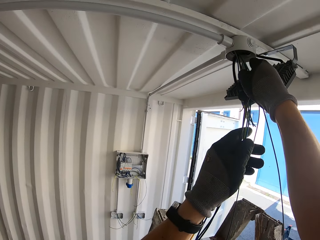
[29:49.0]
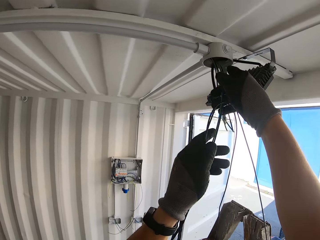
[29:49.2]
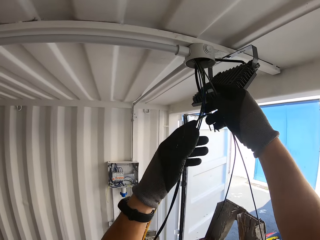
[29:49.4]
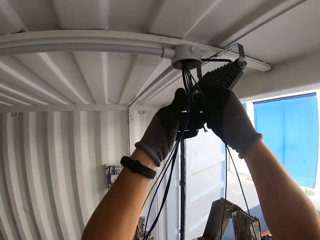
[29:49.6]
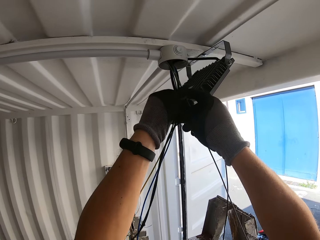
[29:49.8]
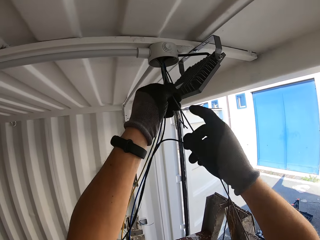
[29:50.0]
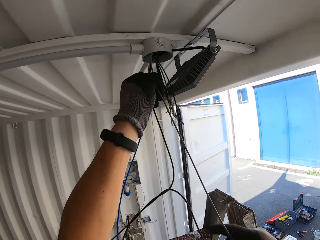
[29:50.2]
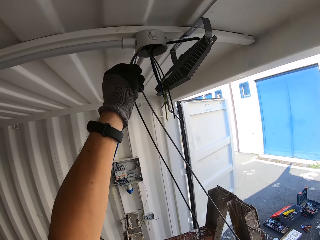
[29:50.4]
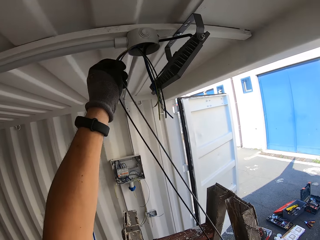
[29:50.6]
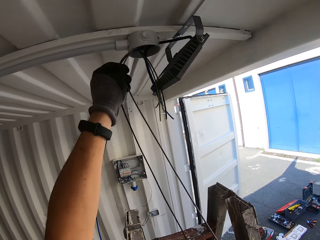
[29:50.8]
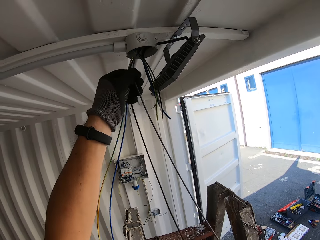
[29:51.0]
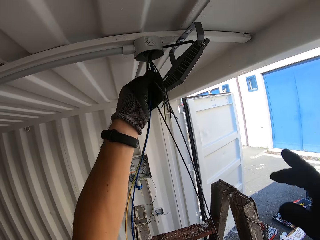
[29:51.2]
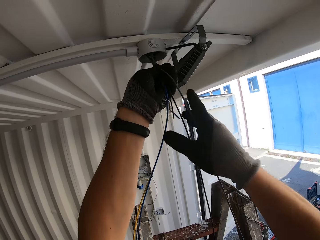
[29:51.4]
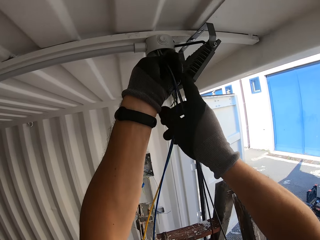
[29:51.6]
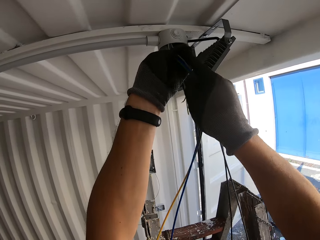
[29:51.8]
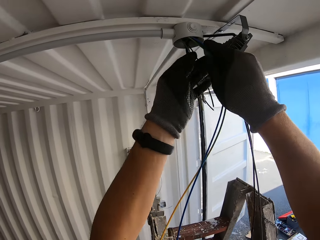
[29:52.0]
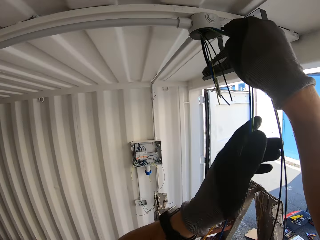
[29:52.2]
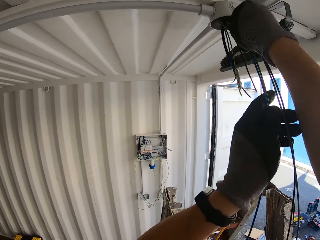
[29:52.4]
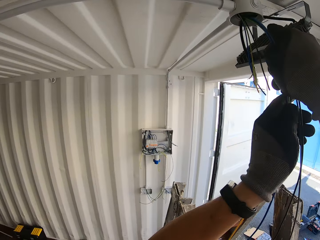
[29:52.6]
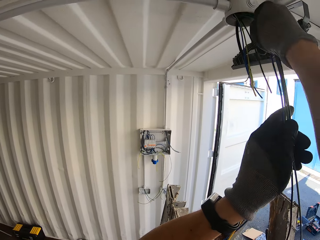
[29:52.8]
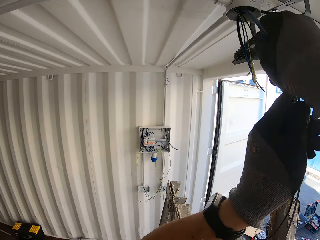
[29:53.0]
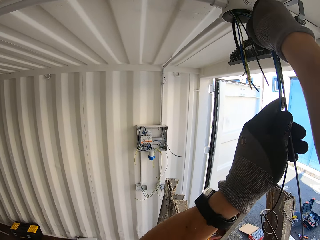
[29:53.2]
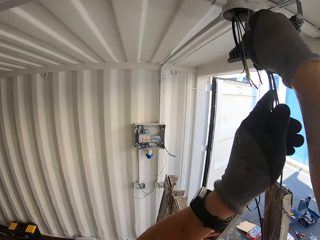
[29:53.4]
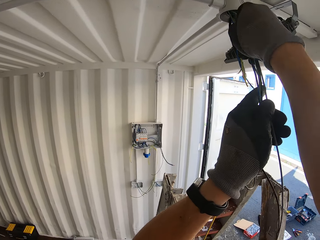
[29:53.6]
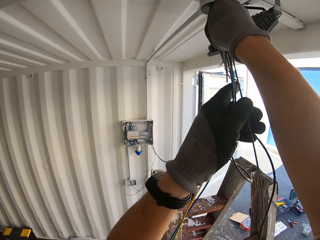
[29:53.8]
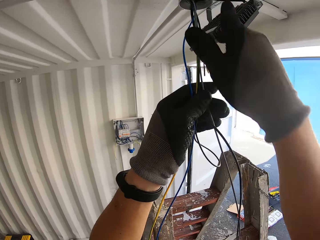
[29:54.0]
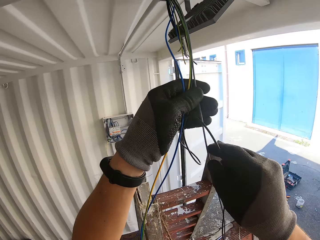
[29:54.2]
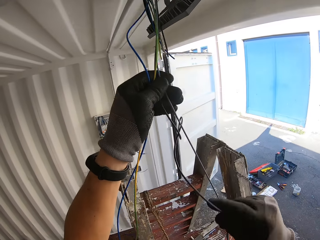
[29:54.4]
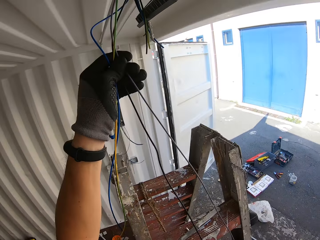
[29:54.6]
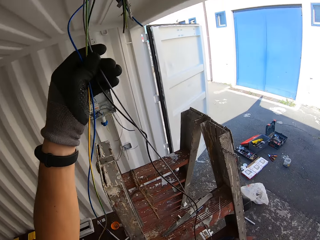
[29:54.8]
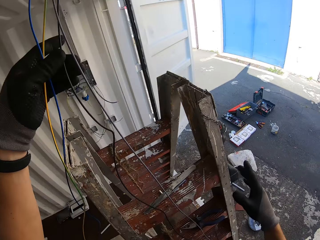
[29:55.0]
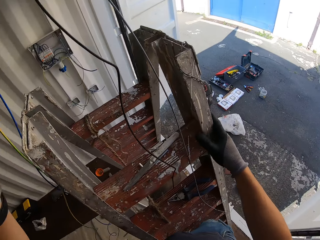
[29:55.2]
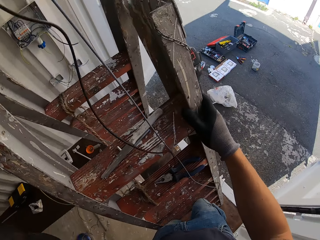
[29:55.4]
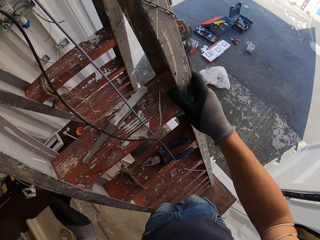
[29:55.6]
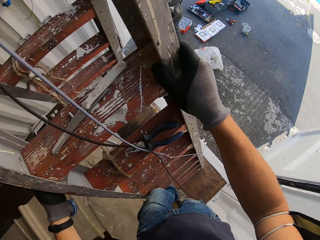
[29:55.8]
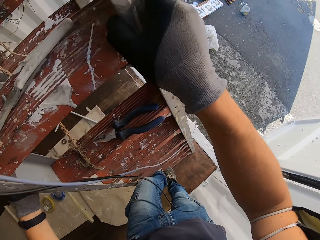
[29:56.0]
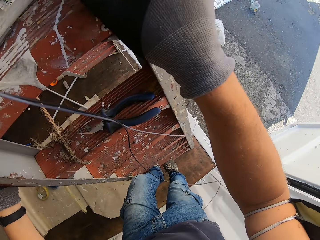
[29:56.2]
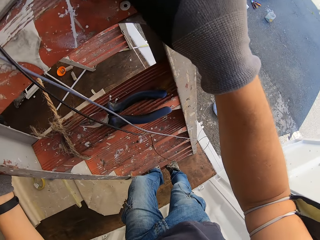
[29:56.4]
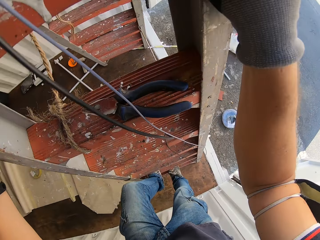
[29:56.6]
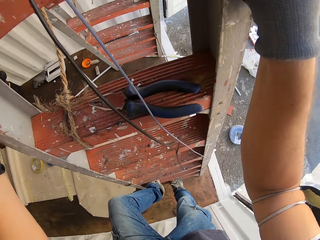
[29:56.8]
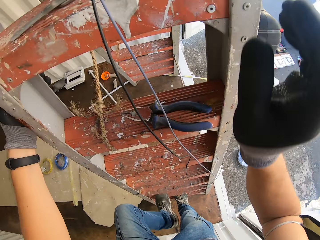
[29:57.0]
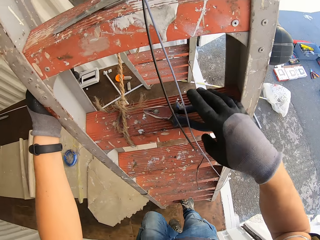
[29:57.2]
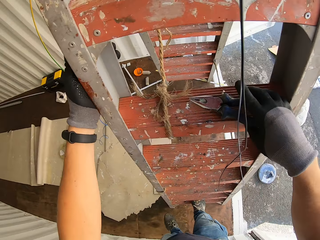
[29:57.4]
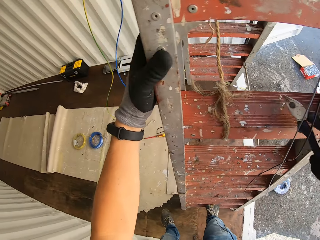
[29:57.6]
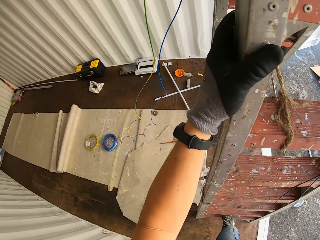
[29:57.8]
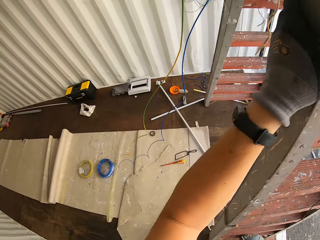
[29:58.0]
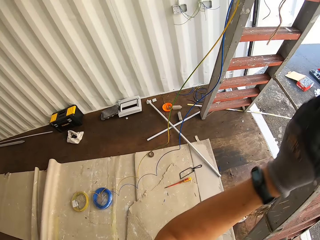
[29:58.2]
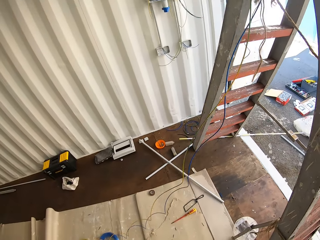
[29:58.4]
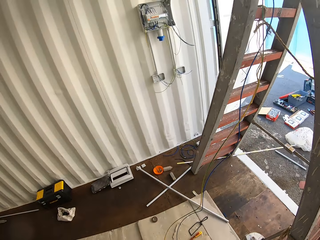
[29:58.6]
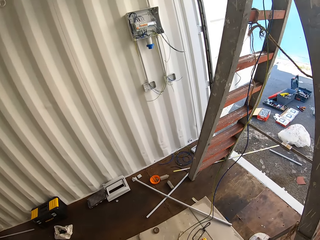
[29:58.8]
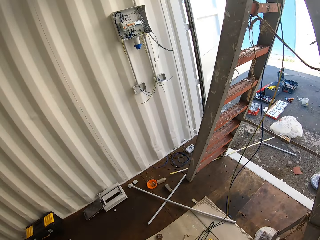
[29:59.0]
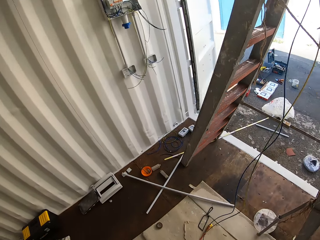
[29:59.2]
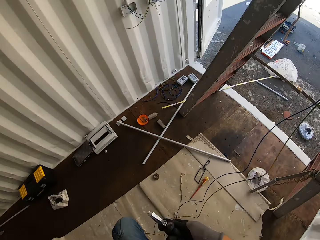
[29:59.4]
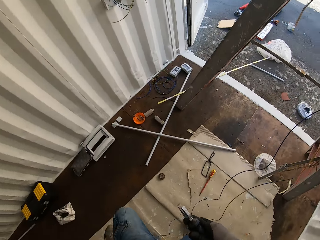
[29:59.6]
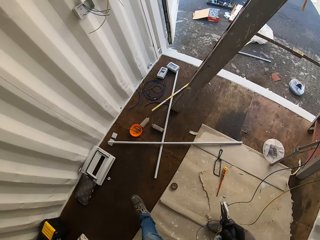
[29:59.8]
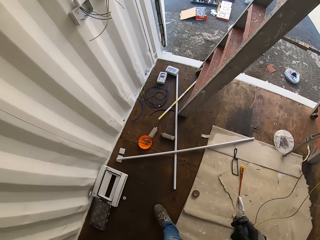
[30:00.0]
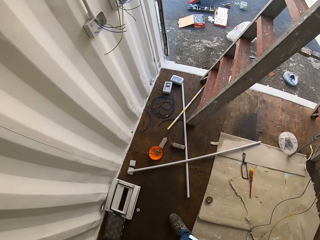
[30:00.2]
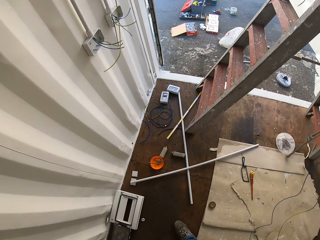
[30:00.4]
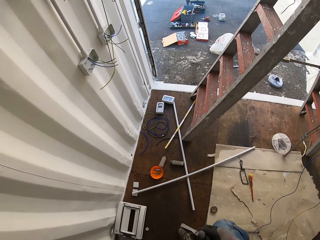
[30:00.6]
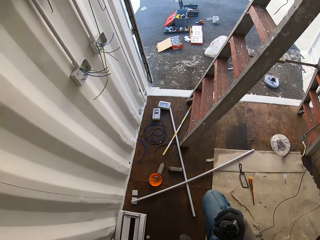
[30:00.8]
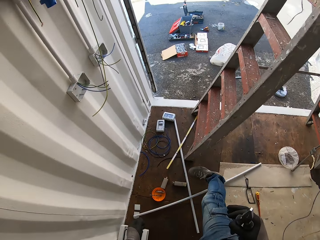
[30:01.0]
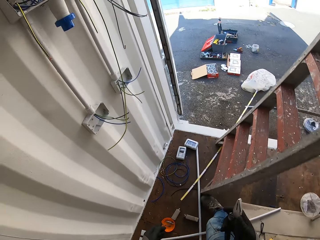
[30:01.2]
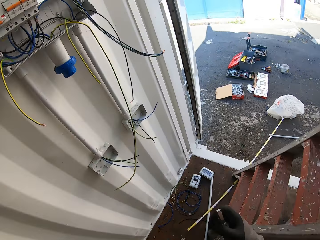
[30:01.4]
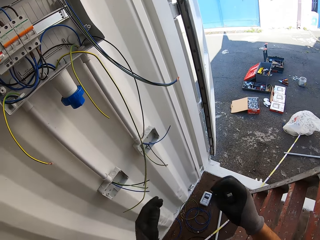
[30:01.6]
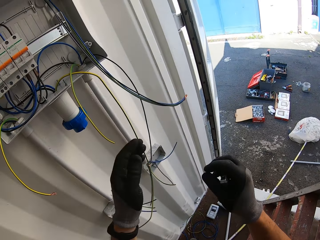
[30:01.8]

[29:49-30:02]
The camera wearer straightens the wires in his hands. He pushes the wires inside the conduit pipe. He straightens the wires in his hands again. He goes down the ladder. He grabs the pliers on the ladder. He gets off the ladder. He looks at the floor.

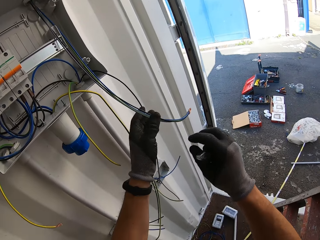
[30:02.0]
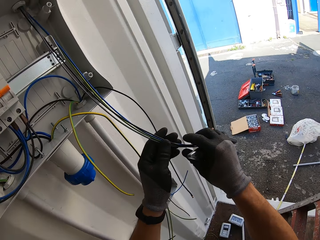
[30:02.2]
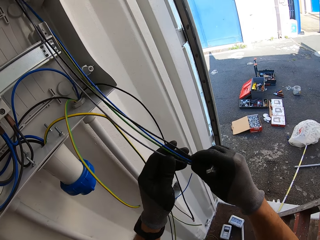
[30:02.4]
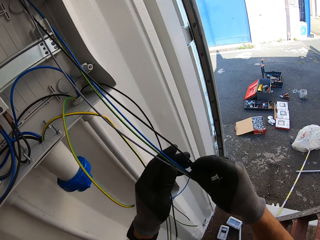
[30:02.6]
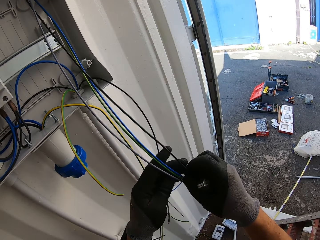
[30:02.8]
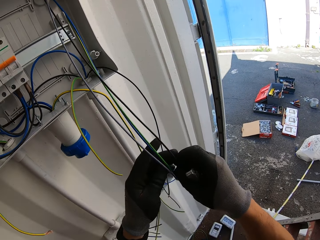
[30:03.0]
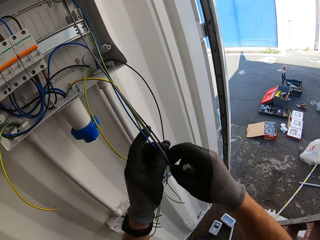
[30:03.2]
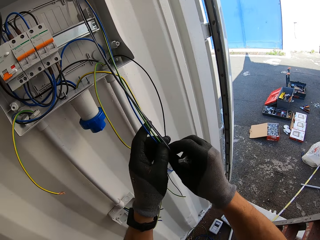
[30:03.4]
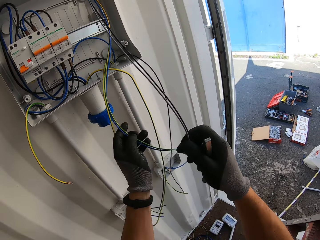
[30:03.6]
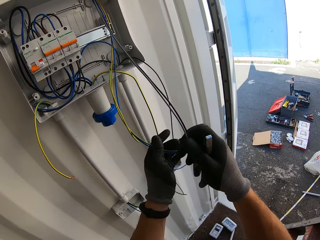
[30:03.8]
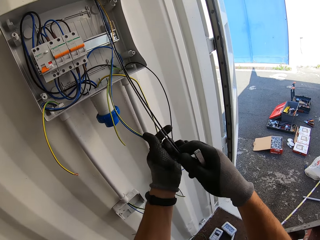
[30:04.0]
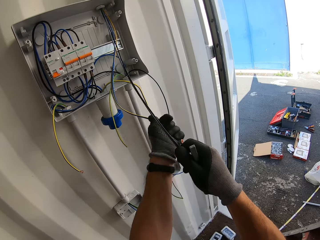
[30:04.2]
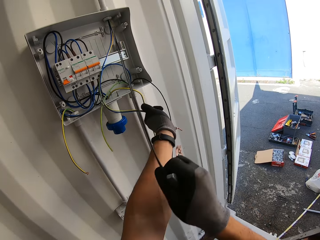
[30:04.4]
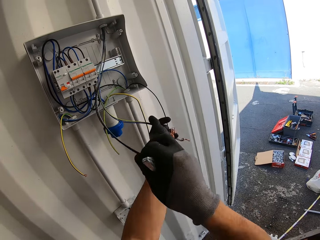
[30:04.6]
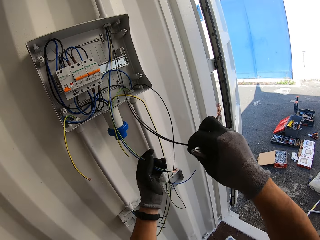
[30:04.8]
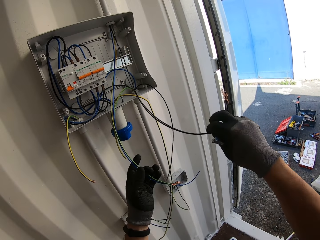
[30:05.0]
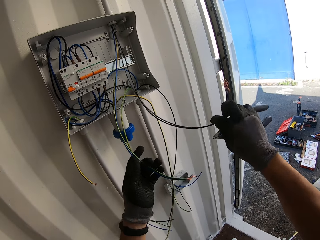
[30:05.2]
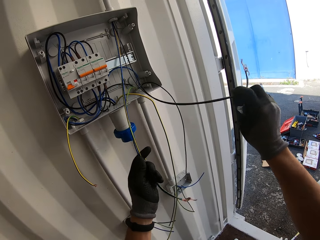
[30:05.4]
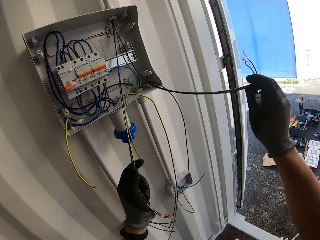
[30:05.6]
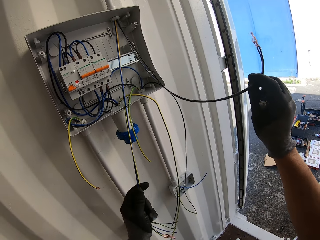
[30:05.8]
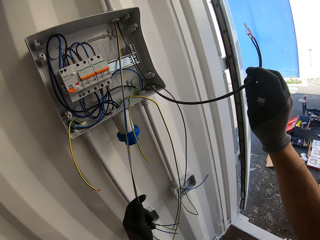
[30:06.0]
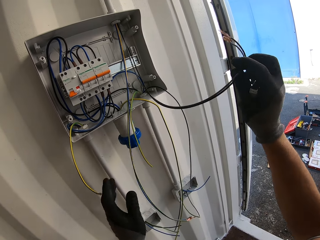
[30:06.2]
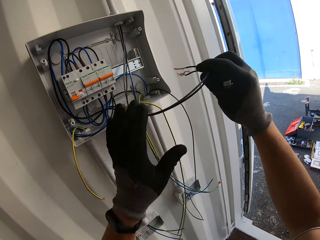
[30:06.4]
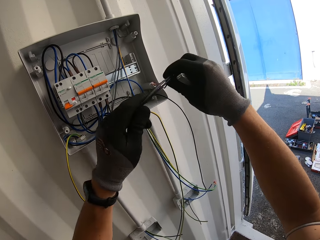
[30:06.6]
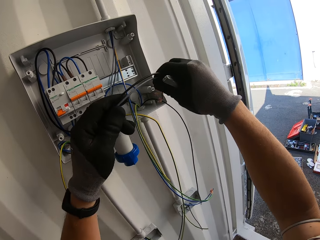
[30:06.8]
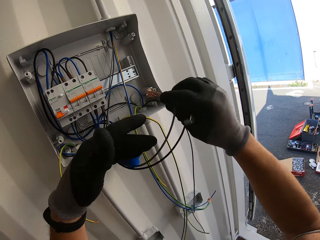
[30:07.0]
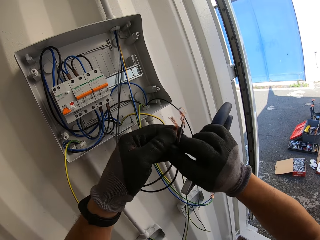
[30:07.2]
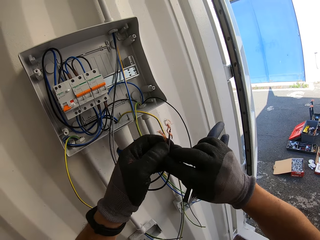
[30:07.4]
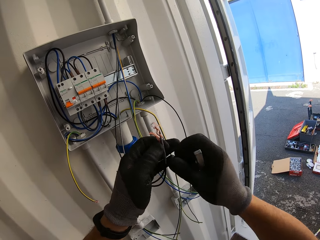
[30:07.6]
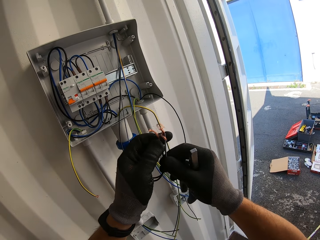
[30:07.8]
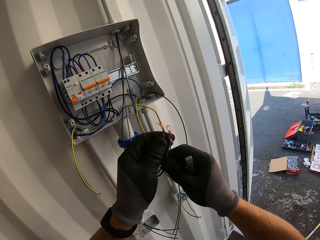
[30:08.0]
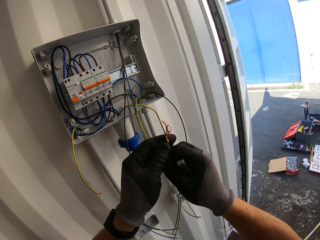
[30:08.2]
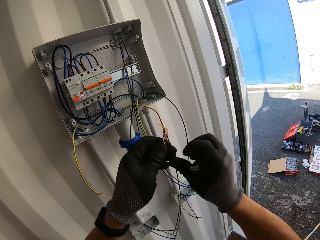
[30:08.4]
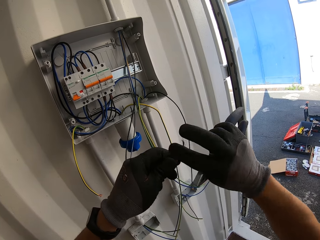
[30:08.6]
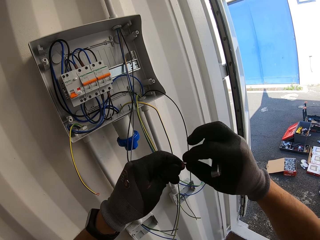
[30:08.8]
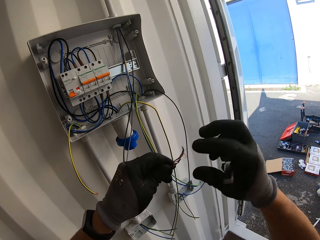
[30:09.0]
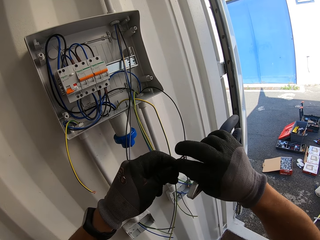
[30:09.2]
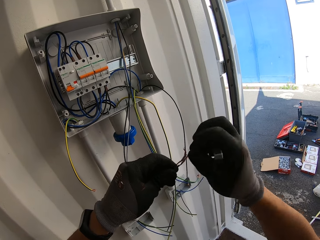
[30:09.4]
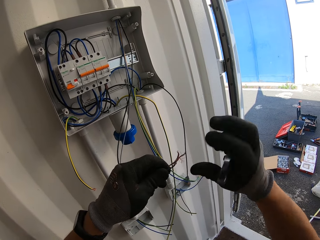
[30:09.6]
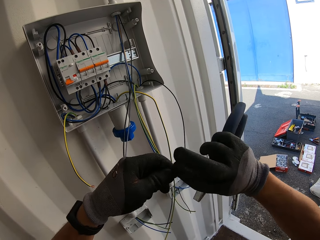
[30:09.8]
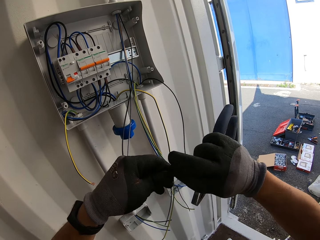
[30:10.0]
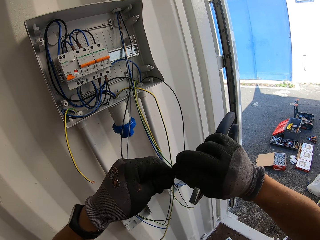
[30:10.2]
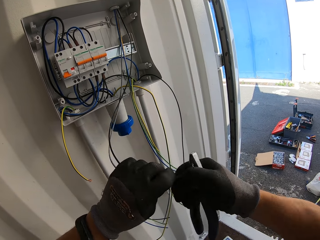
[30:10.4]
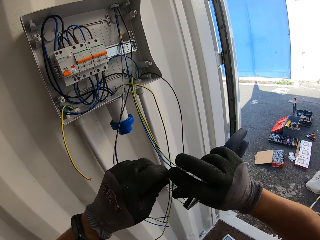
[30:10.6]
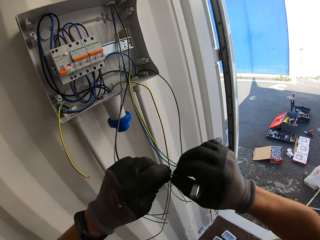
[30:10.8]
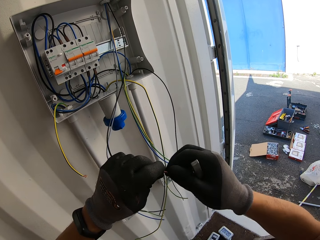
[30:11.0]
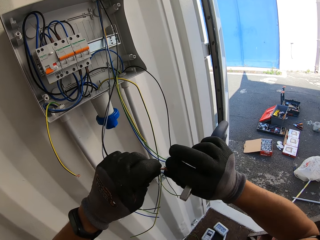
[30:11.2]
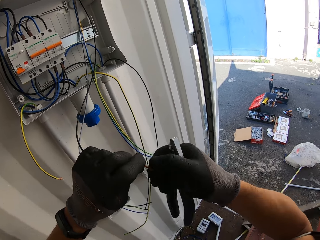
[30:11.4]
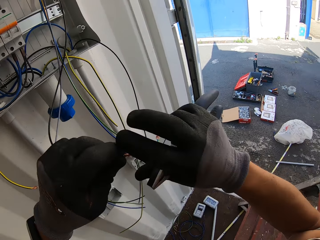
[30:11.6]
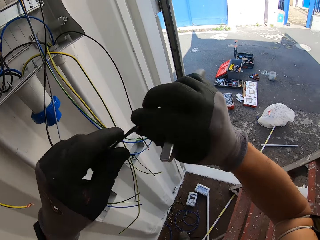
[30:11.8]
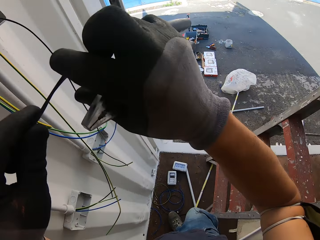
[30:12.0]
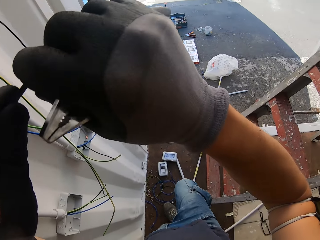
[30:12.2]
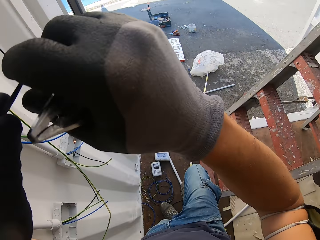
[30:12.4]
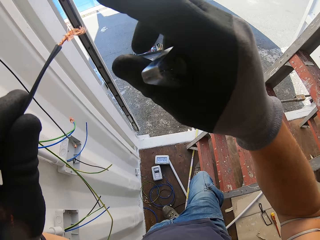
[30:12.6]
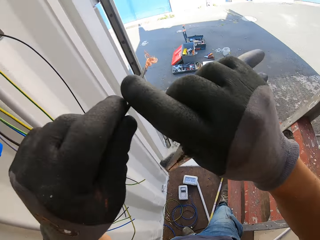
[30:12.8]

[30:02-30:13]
The camera wearer grabs the consumer unit wires. They hold pliers. They hold the pliers again. They detach the wires. They put the cables. They hold the pliers. They hold the brown and grey wires. They twist the brown and grey wires together in hands. They hold the pliers.
